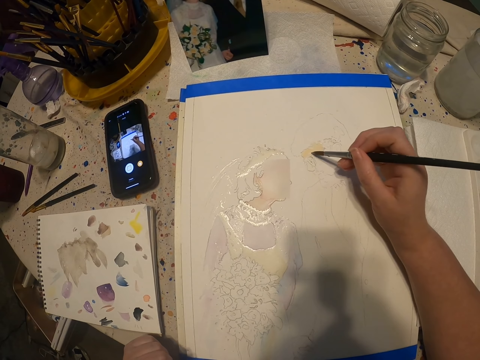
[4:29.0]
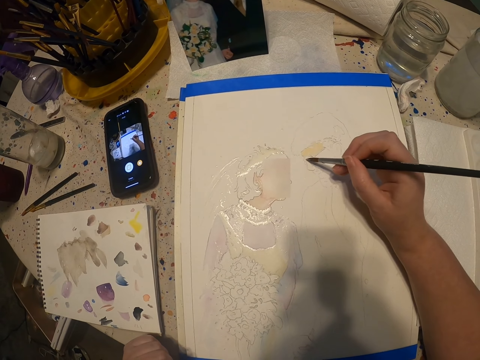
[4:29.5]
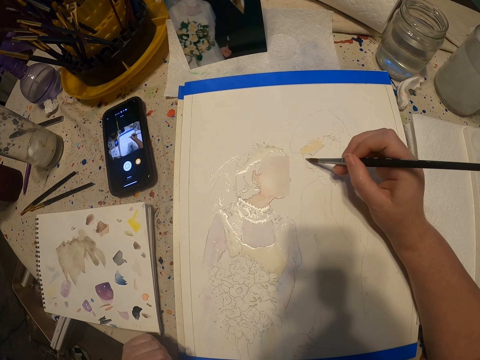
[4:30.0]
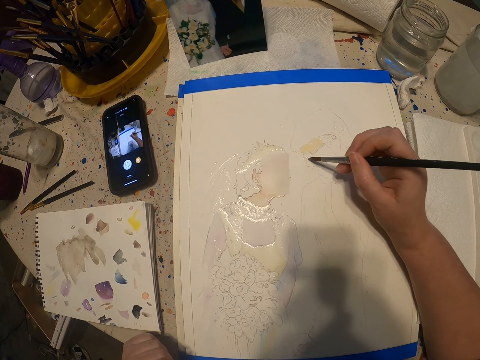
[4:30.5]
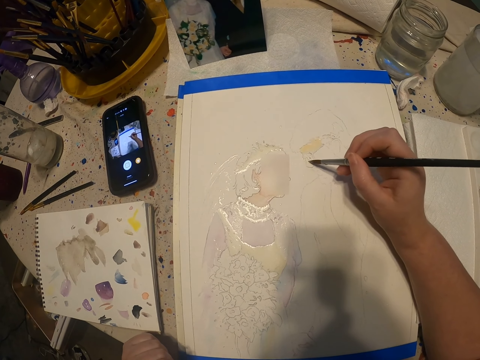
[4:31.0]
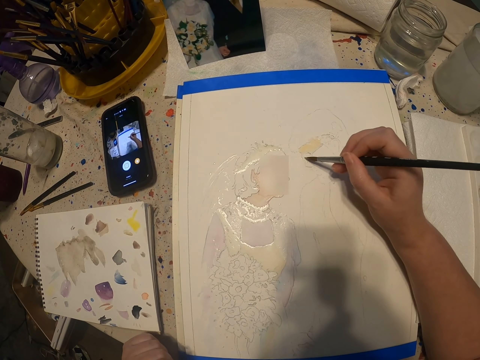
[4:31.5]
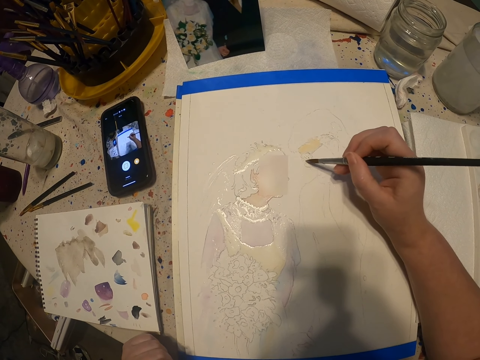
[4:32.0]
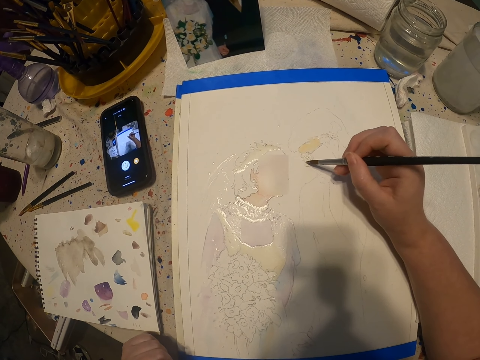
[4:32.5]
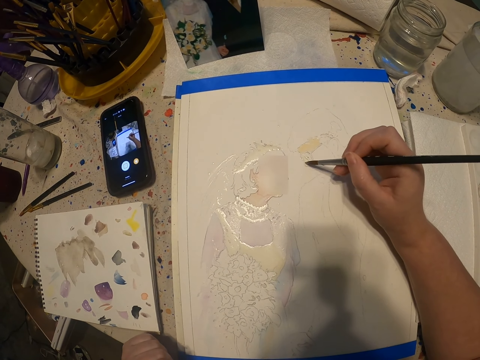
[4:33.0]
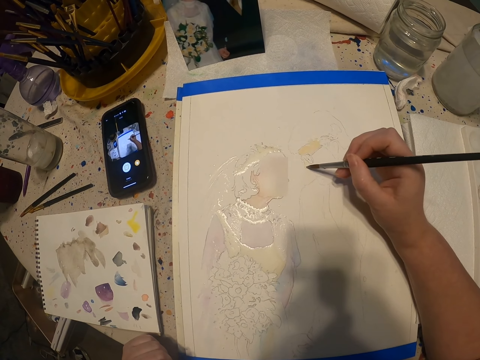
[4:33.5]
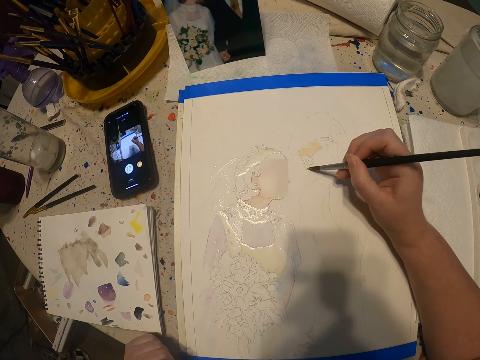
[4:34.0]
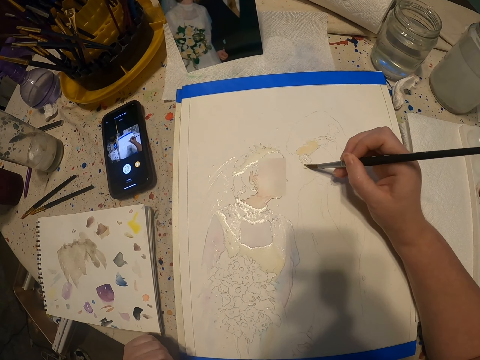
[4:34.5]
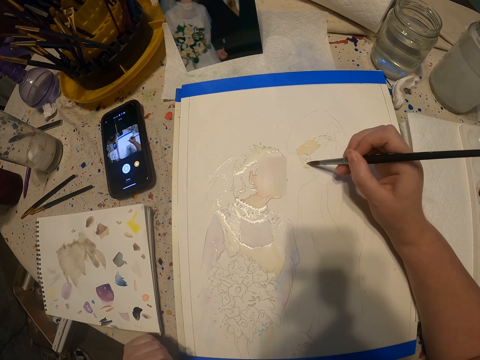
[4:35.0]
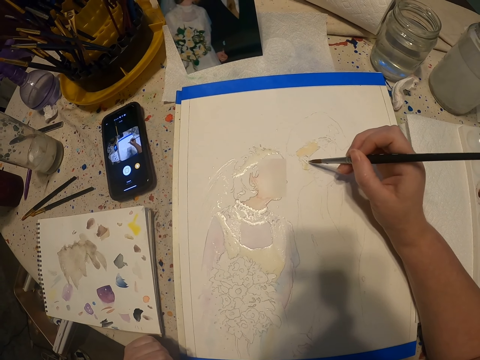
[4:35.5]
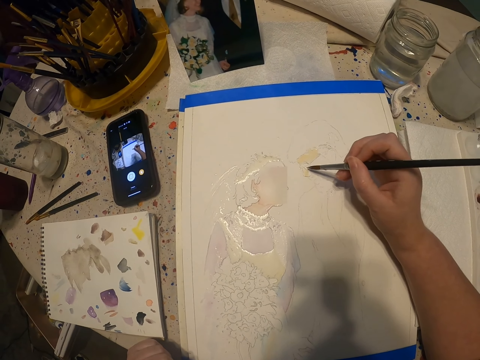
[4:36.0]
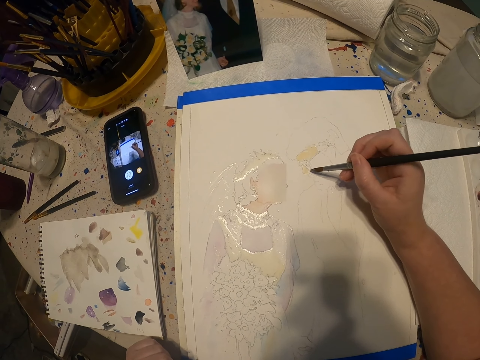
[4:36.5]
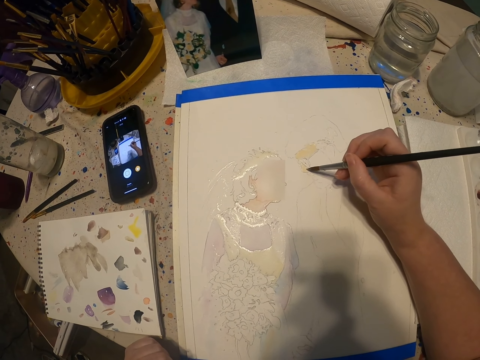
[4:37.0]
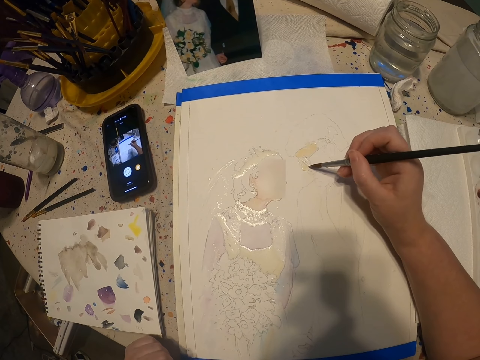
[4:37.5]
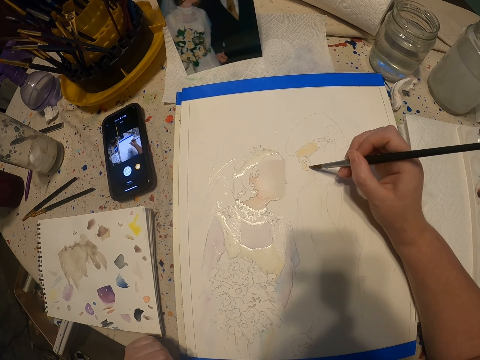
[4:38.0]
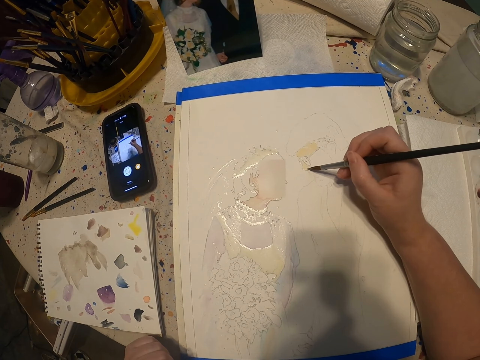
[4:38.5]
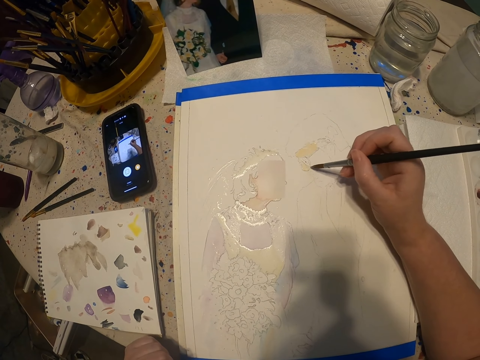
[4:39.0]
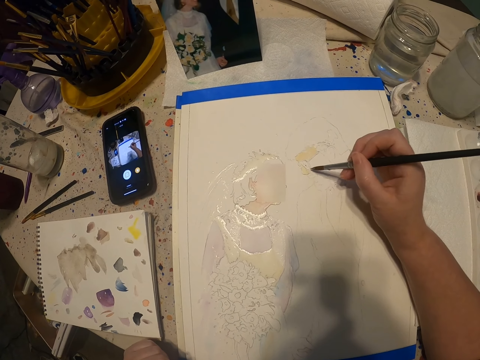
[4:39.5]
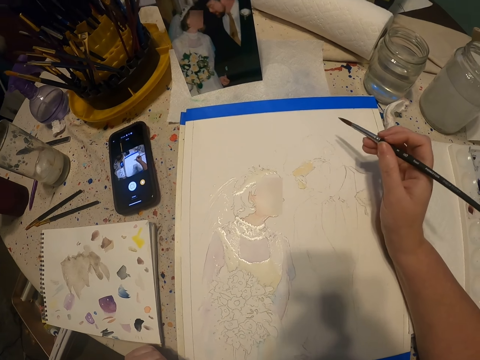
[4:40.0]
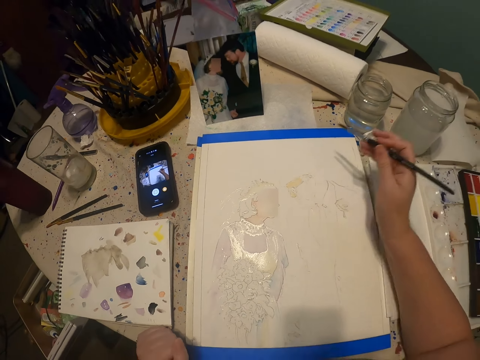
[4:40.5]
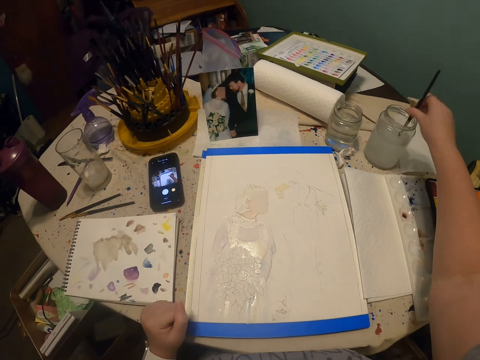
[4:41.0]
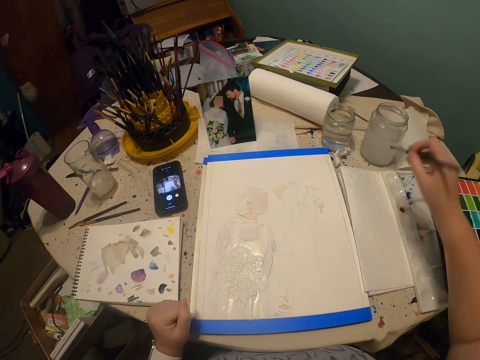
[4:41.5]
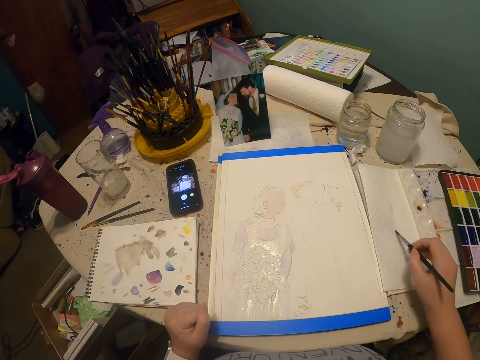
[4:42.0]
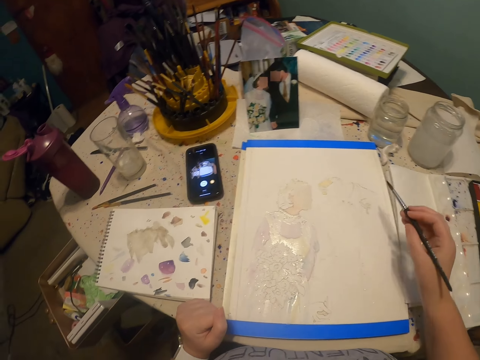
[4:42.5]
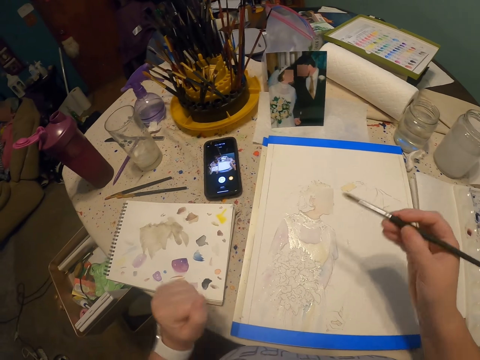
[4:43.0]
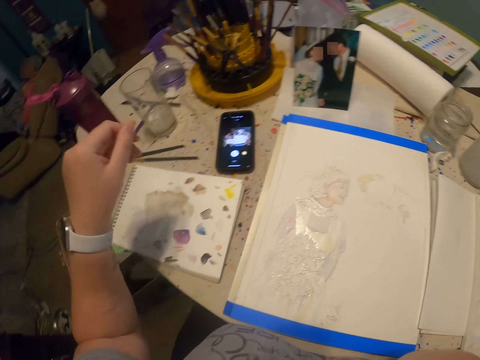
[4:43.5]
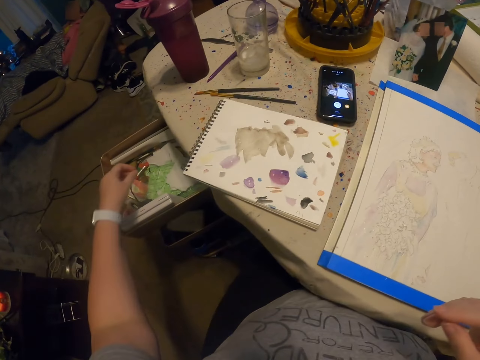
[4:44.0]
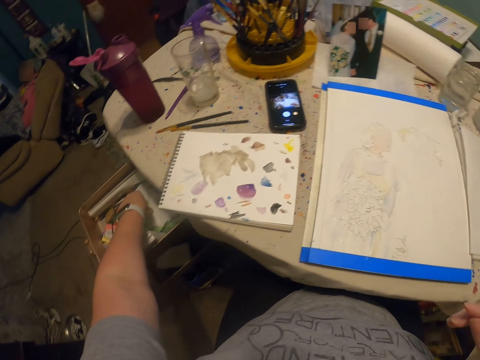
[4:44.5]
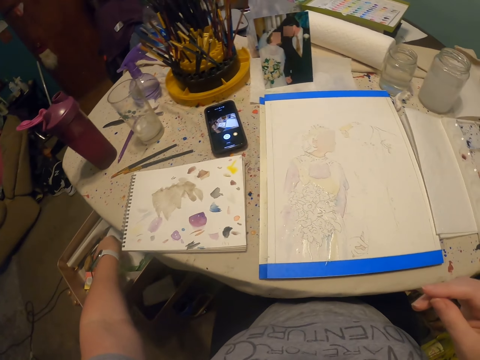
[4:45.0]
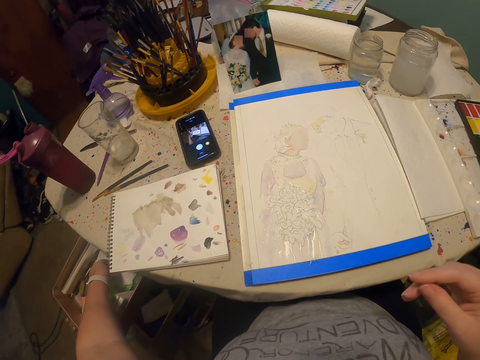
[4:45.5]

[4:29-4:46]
The camera wearer moves the hand. They dip the paint brush in water. They rub the paint brush on the paper. They move the hand. They collect a piece of paper towel in the drawer.

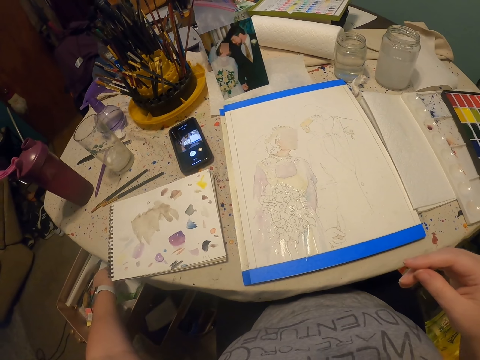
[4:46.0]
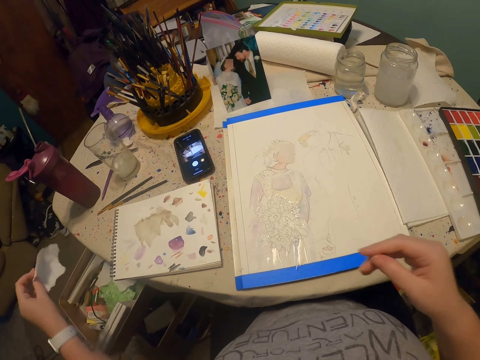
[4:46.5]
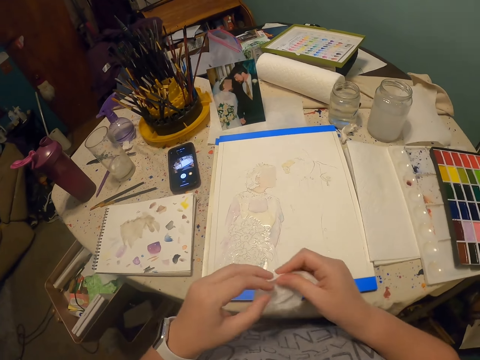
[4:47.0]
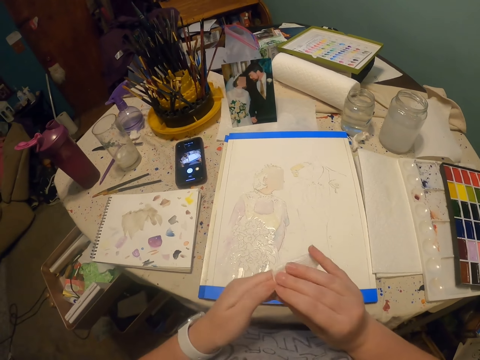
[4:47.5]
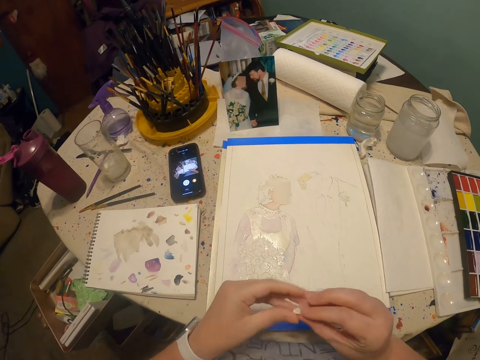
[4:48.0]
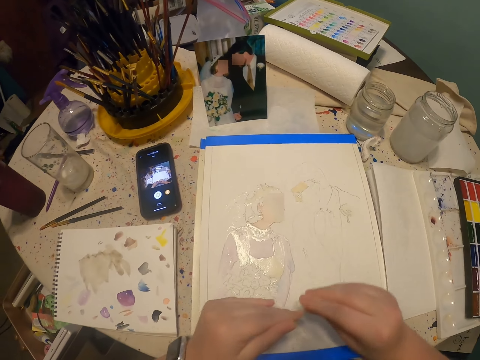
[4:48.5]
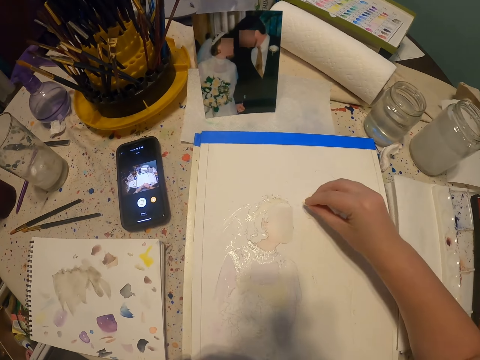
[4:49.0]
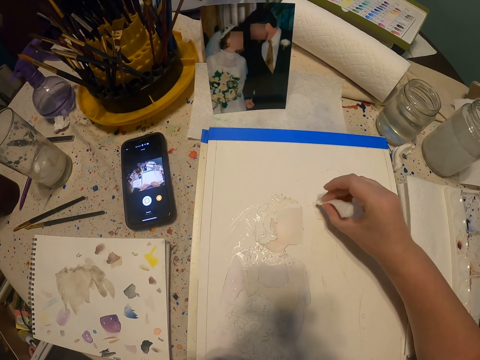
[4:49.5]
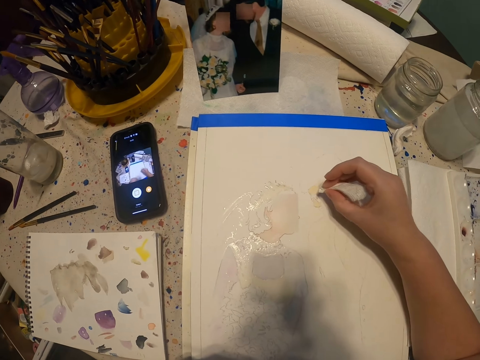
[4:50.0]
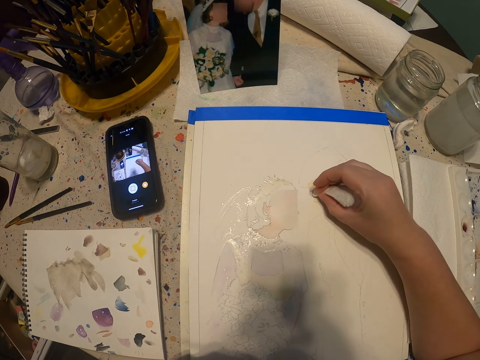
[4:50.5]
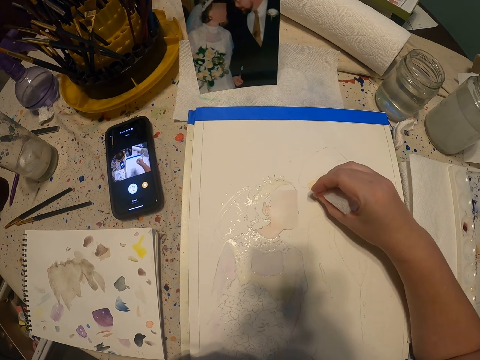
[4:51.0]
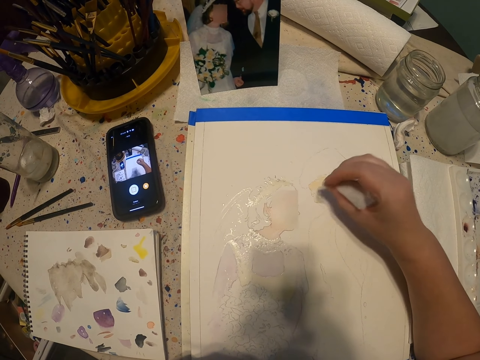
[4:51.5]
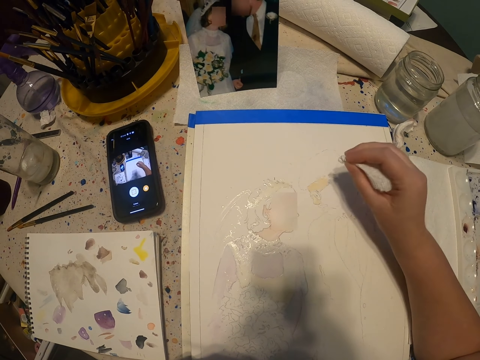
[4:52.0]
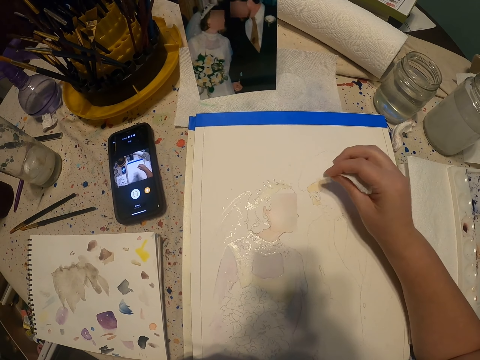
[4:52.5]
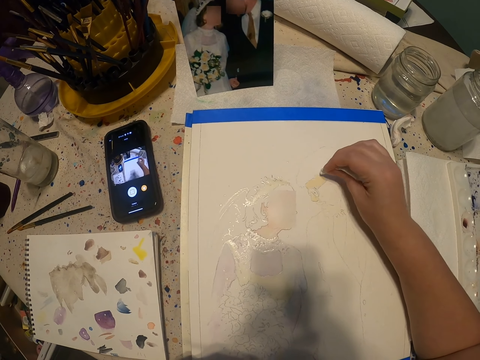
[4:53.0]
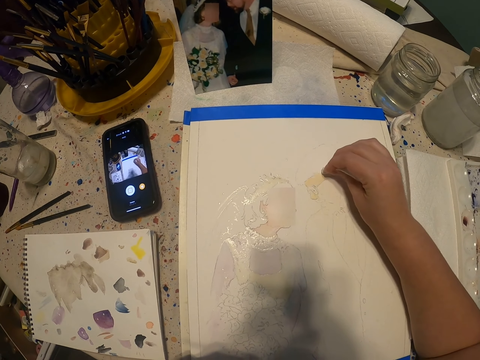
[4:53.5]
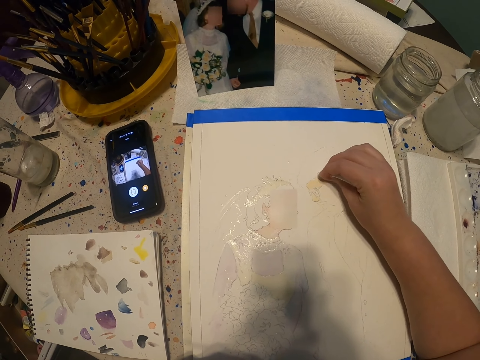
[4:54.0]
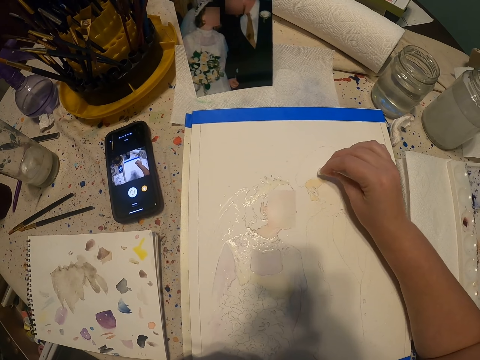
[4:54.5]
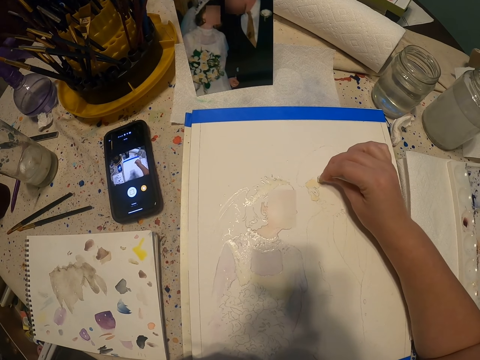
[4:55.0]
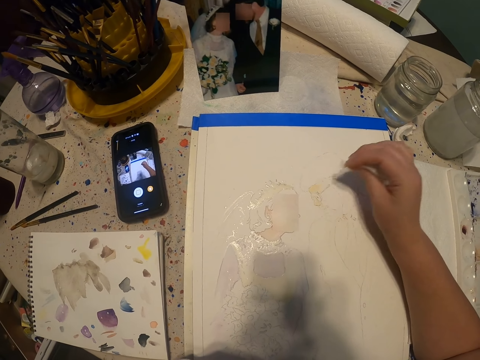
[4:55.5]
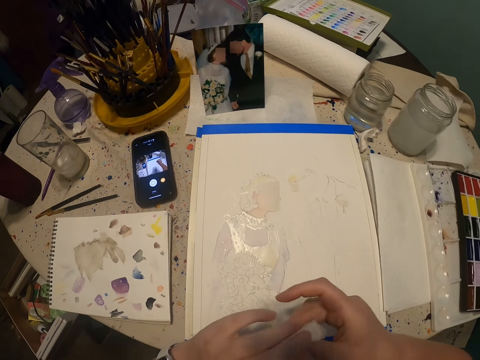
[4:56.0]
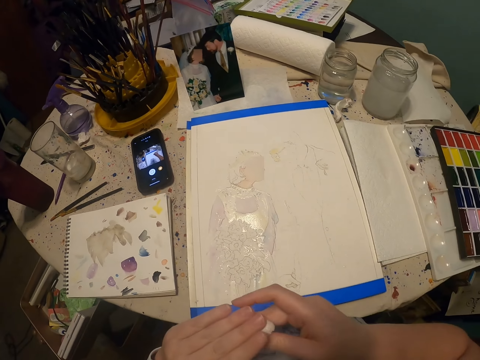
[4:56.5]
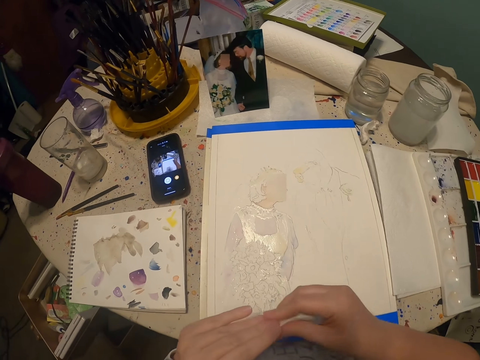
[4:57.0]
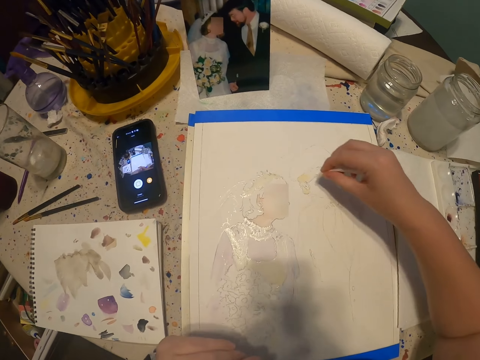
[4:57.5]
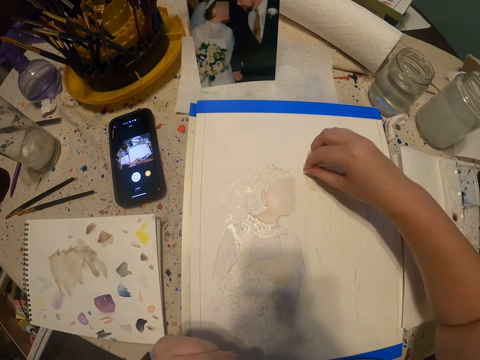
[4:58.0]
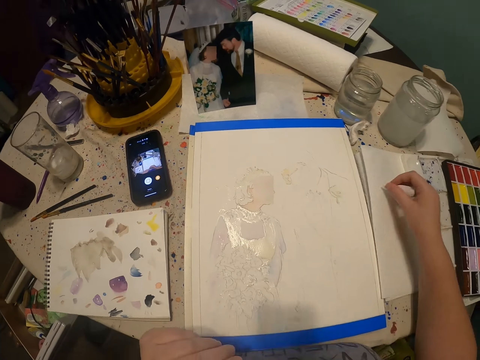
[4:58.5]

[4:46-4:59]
The camera wearer folds the tissue. They pass the tissue to the right hand. They wipe the paint with the tissue. They wipe the paint with the tissue again. They touch the tissue. They wipe the paint with the tissue. They put the tissue on the table.
